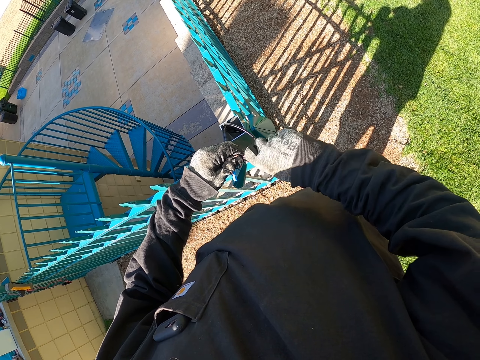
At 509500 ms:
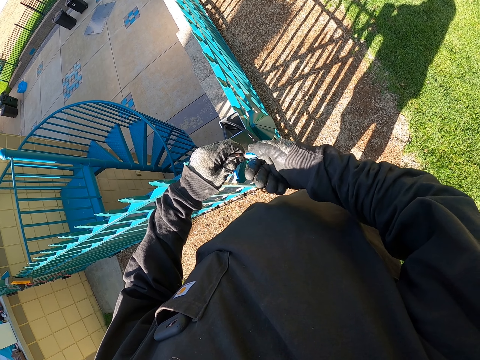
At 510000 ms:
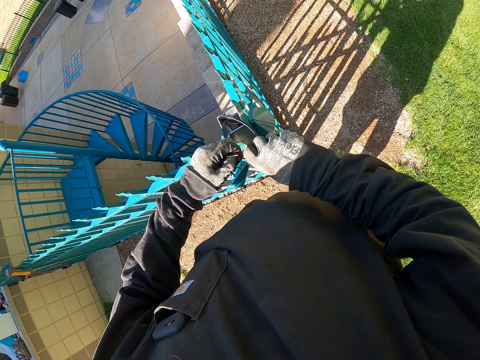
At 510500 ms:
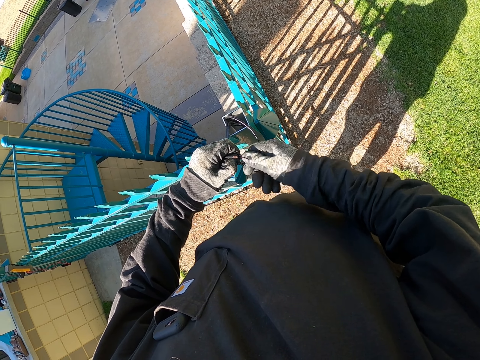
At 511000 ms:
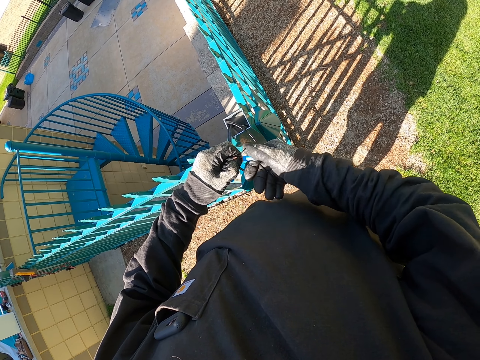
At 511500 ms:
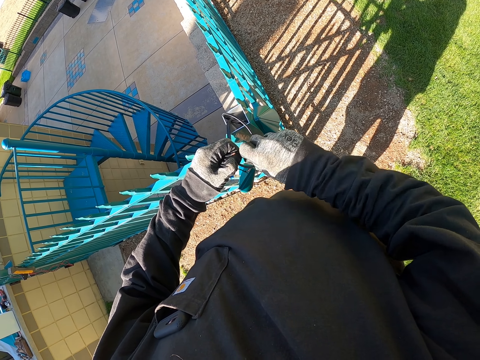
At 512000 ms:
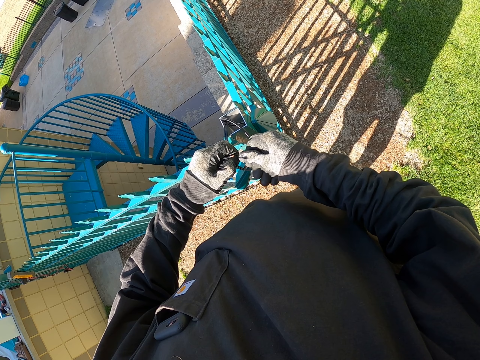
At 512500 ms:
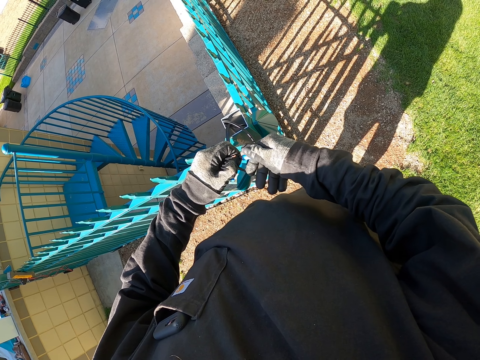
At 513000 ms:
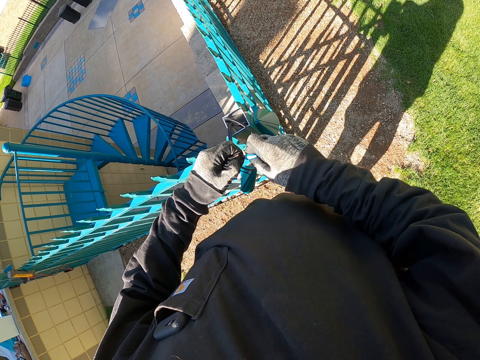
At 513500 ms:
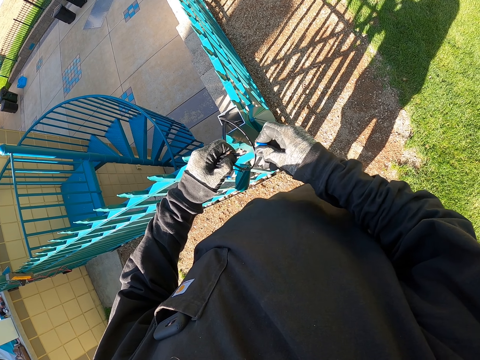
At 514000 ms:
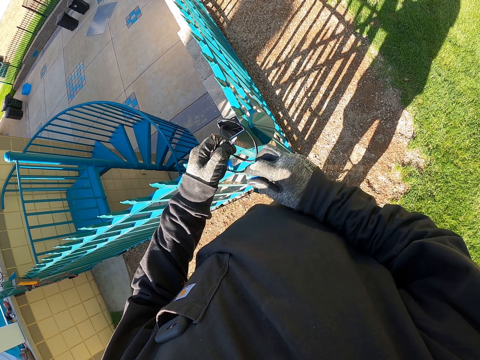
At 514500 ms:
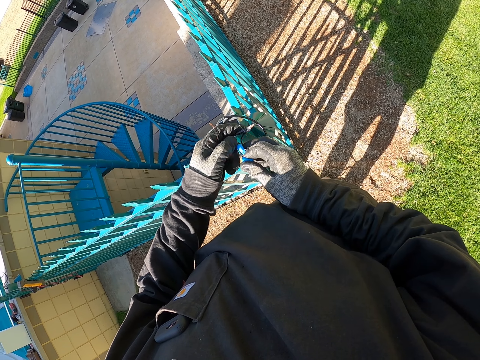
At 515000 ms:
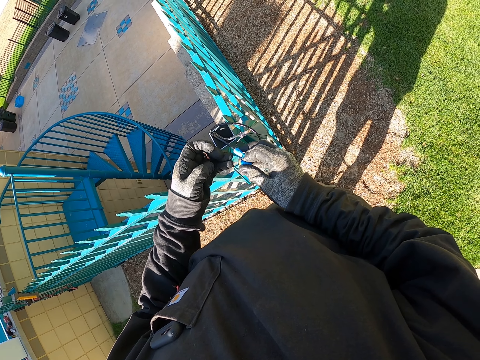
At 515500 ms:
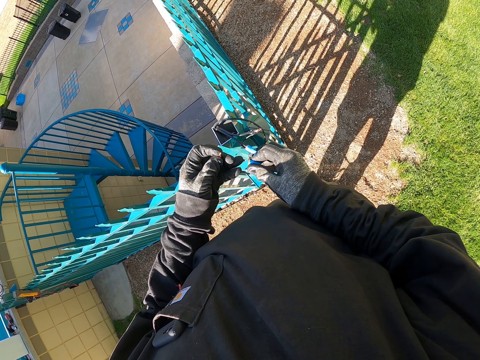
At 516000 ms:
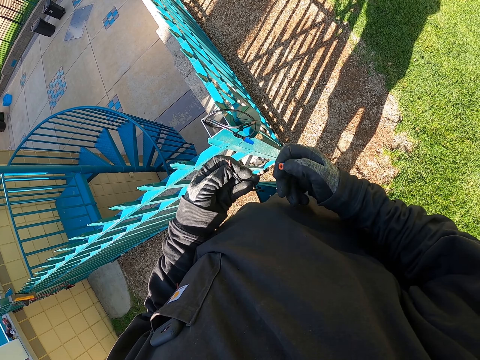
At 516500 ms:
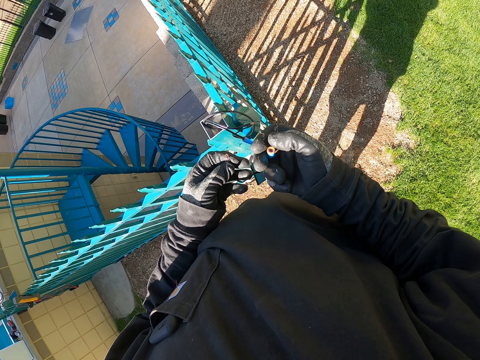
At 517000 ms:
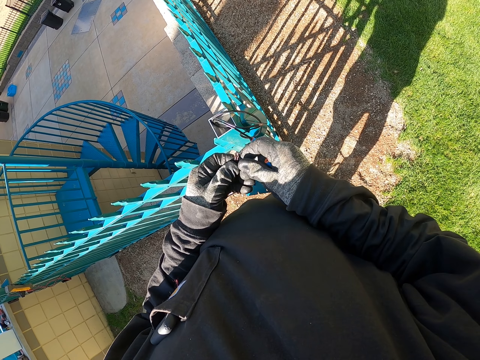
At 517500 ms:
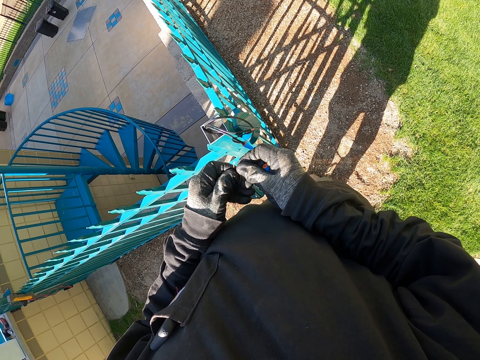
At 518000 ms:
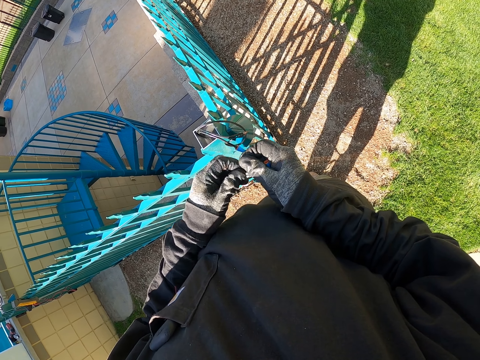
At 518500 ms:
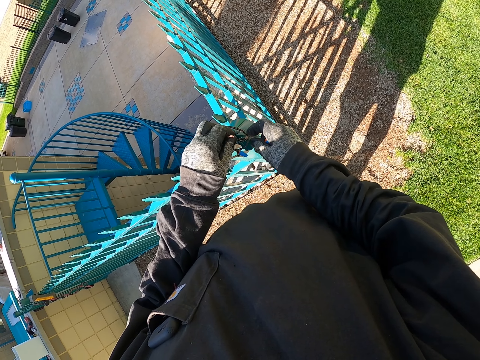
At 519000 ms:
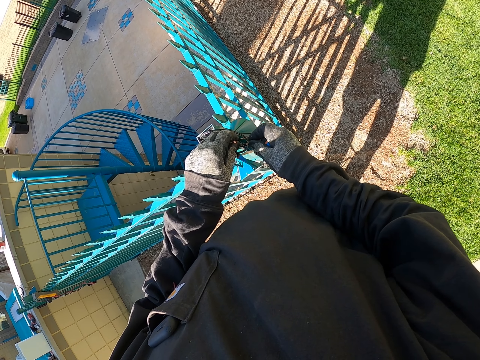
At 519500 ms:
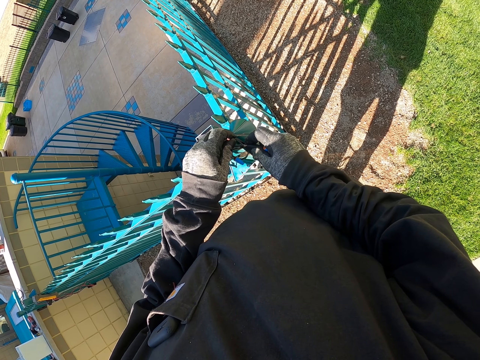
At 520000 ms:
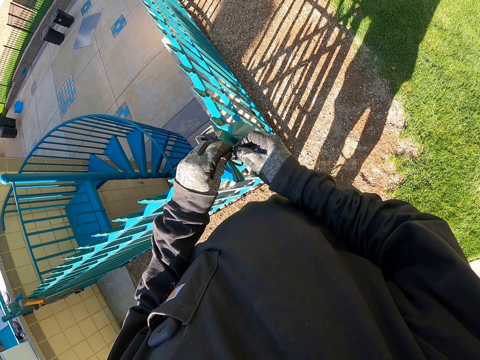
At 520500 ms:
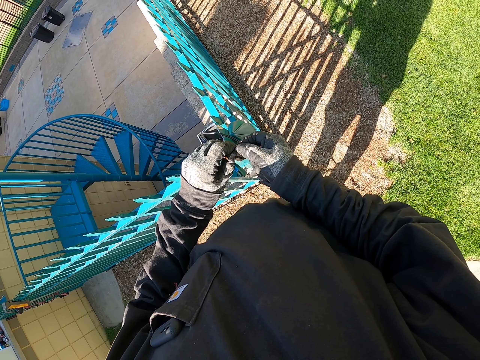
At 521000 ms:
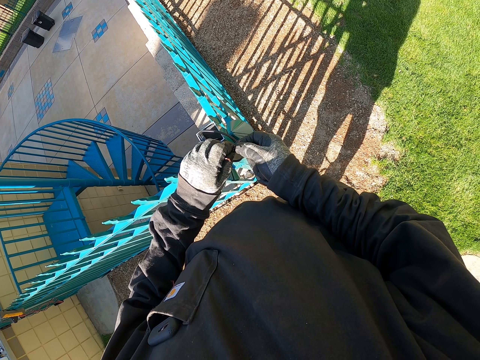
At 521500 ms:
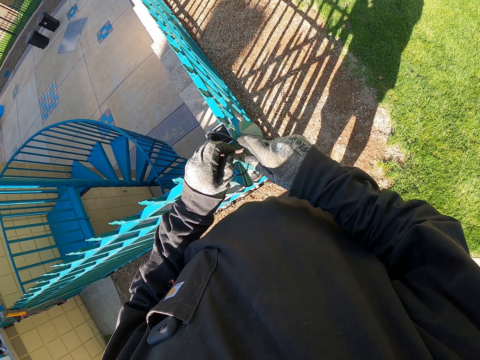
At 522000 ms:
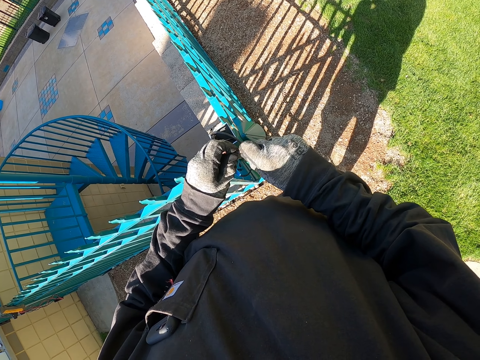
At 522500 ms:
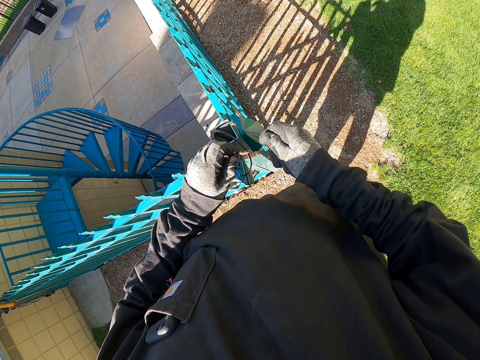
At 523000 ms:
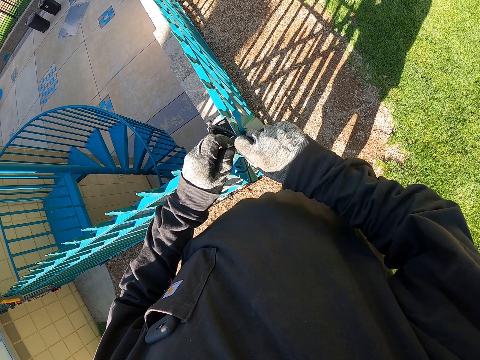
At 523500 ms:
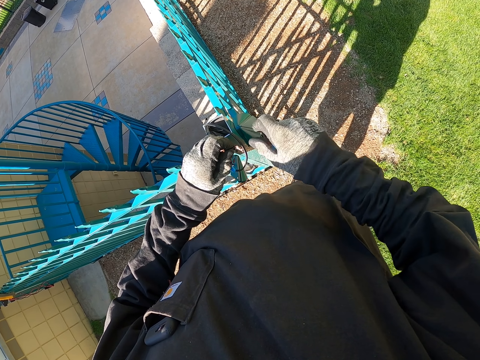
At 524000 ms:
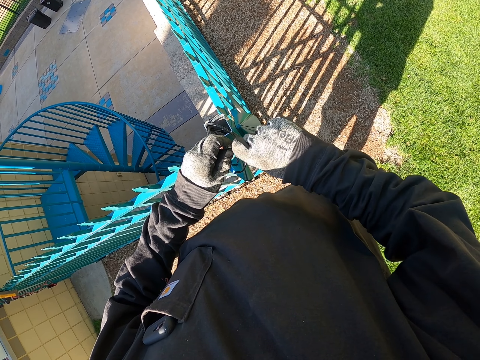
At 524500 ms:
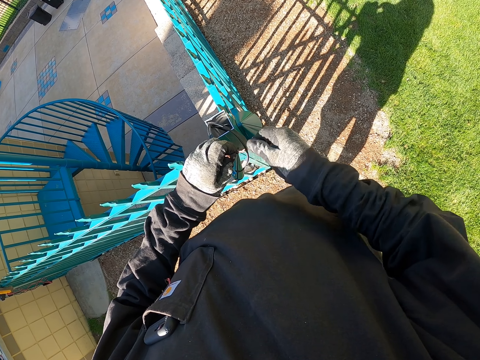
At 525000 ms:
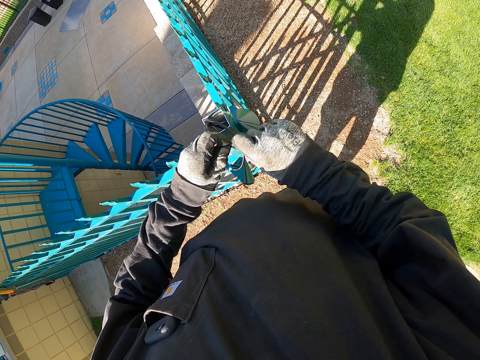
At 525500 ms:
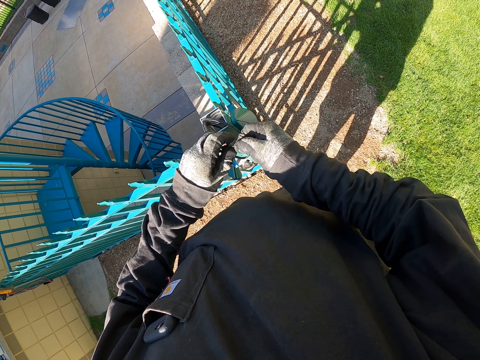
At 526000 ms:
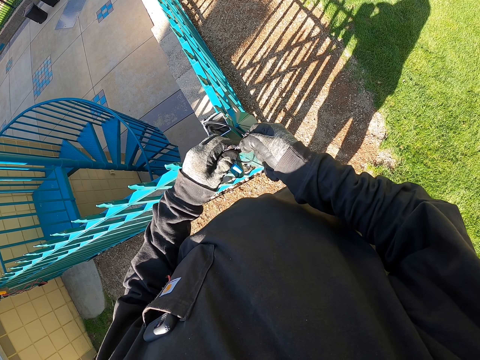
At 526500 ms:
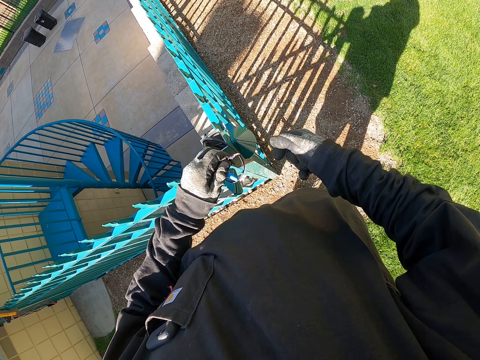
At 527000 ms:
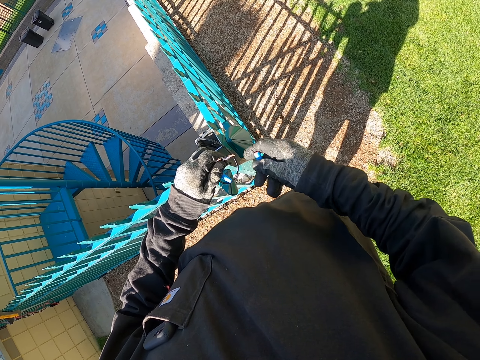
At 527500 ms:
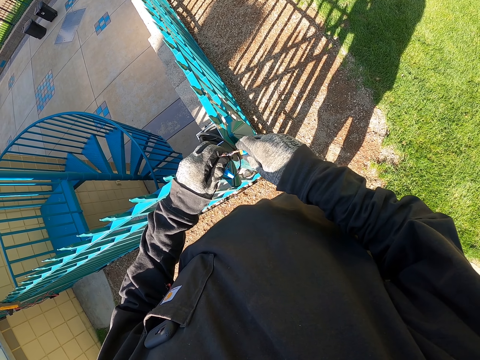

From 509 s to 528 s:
The camera wearer picks the cables. They hold something. They tighten something. They connect the cables. They tighten something.

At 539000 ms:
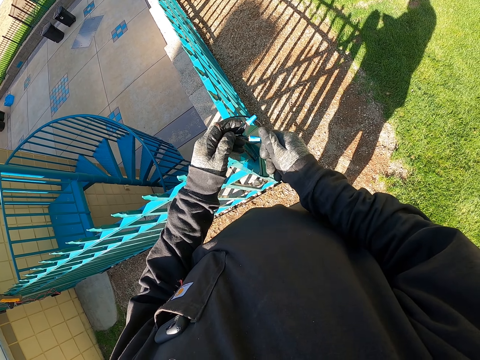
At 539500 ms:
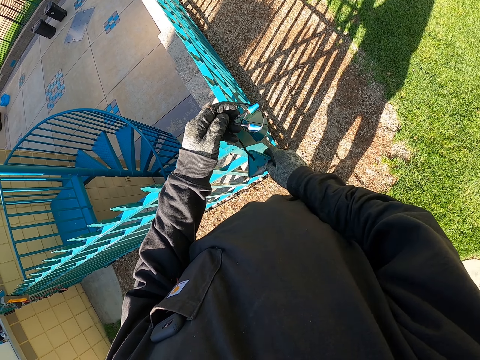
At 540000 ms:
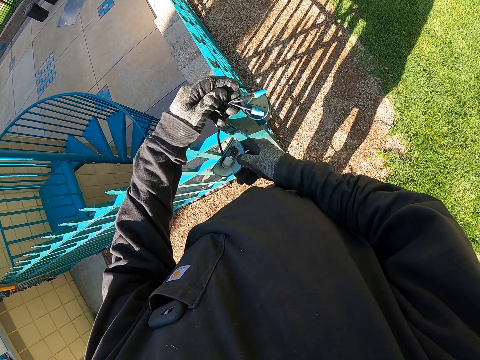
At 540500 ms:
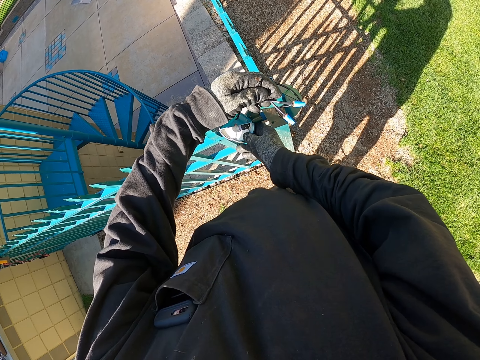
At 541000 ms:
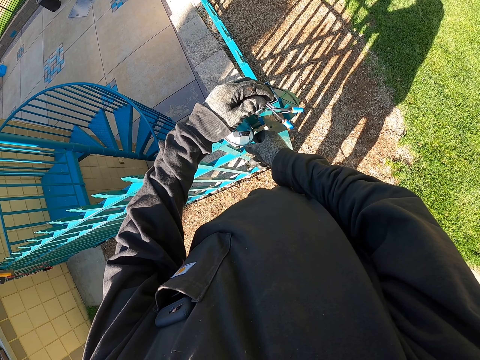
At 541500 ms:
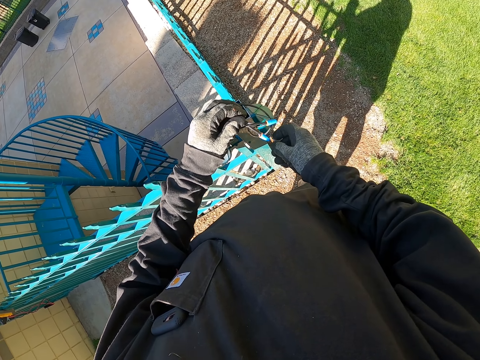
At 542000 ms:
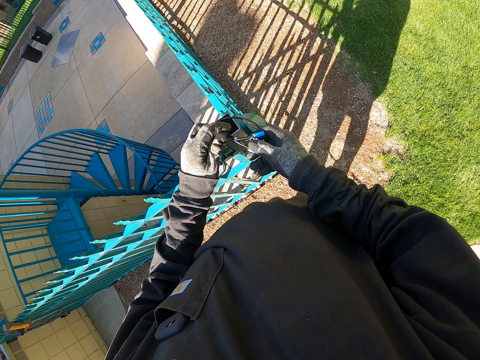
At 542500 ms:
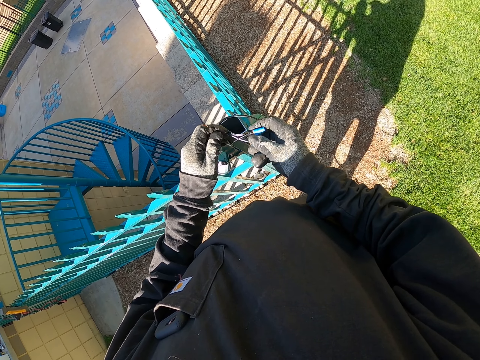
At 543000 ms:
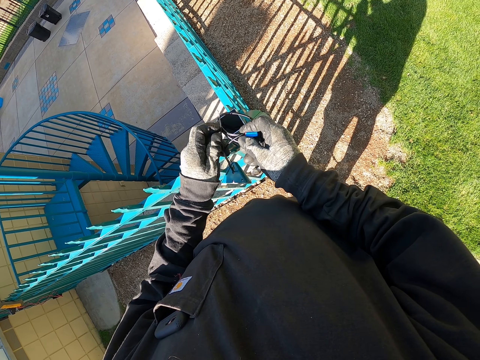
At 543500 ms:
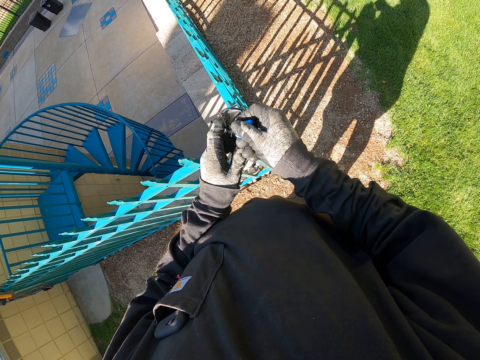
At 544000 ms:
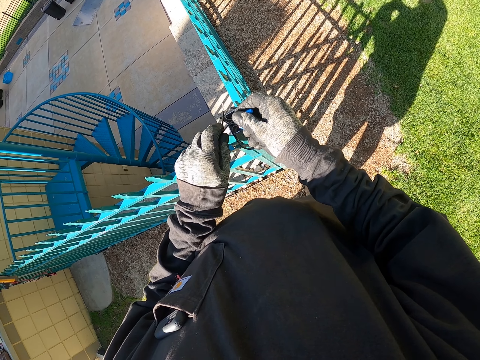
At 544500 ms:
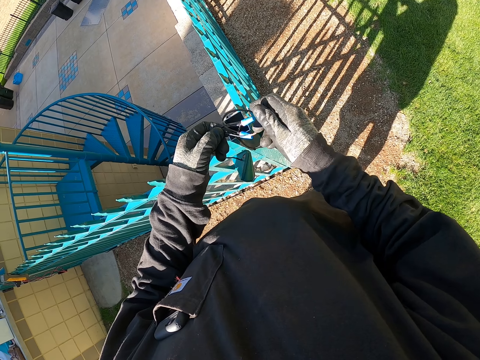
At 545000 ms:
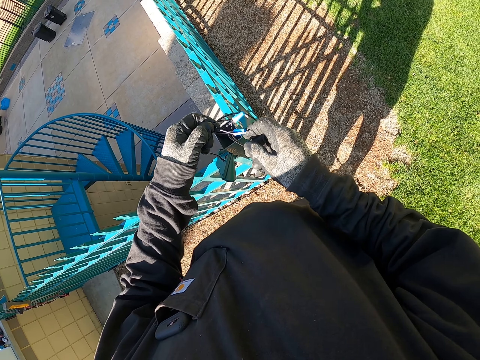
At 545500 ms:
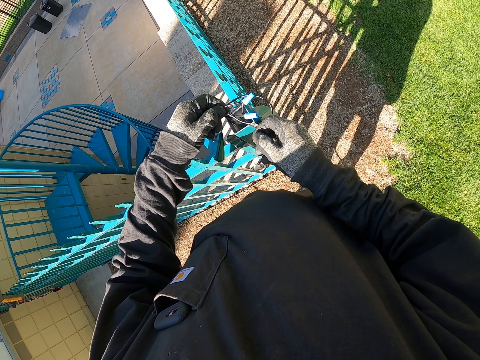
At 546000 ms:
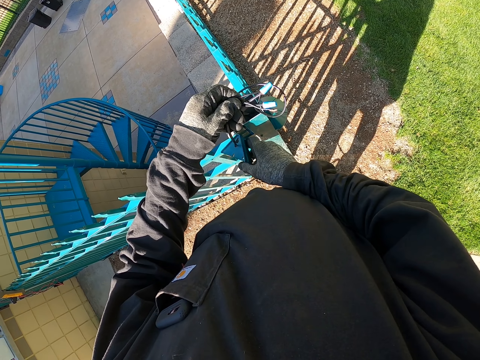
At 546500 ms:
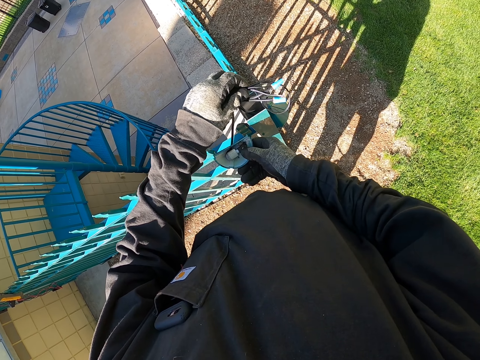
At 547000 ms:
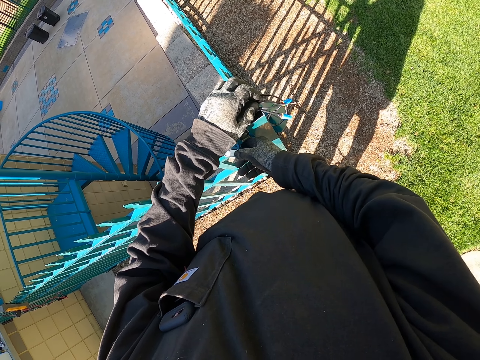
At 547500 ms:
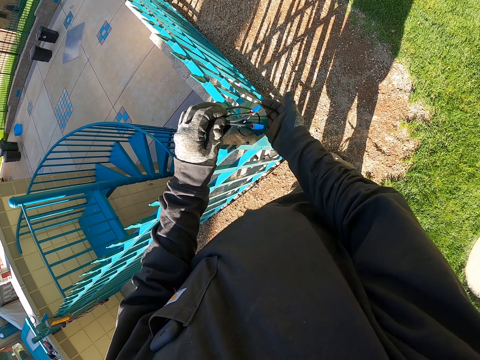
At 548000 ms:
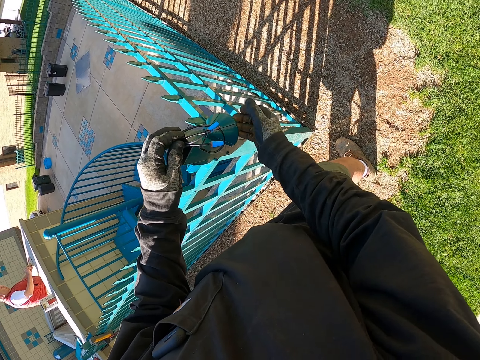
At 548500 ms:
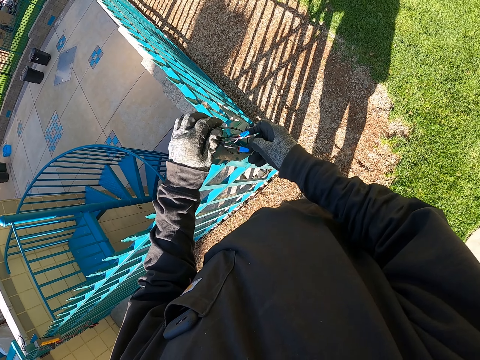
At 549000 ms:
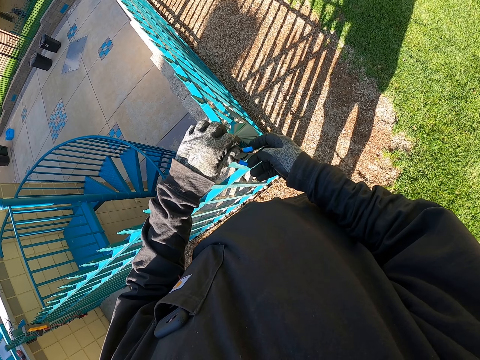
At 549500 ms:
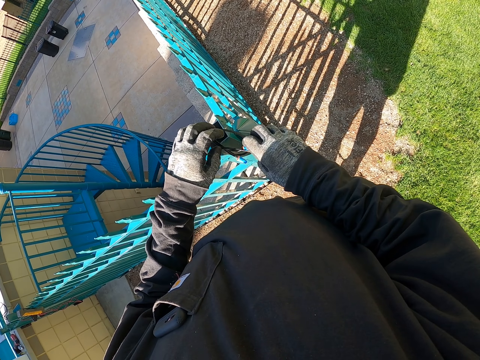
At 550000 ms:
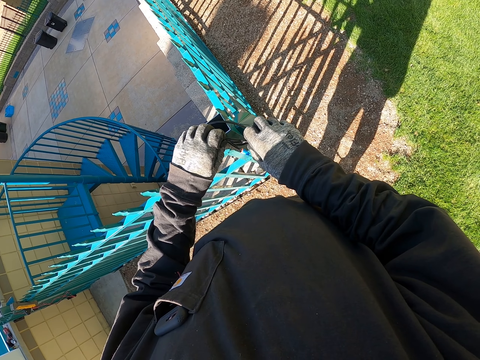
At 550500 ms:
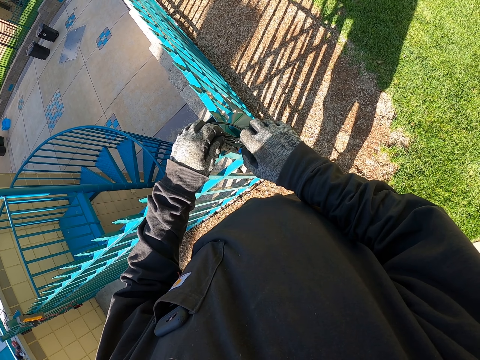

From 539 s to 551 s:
The camera wearer touches something.
